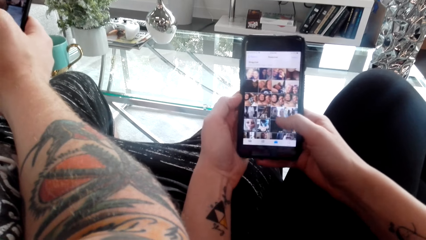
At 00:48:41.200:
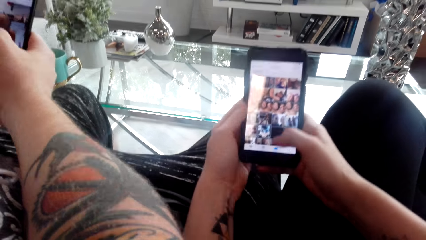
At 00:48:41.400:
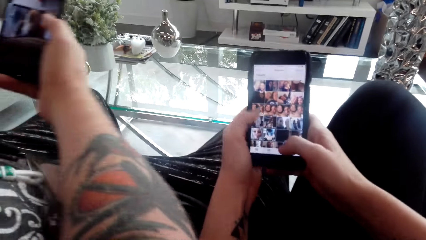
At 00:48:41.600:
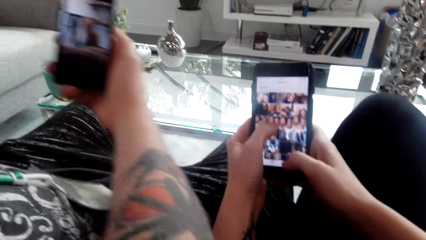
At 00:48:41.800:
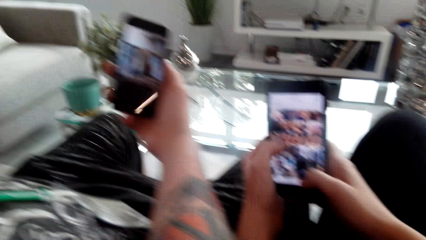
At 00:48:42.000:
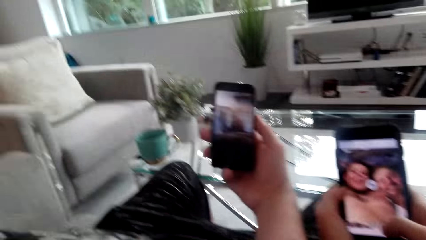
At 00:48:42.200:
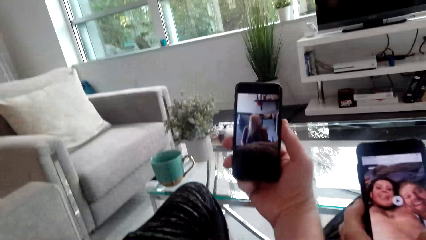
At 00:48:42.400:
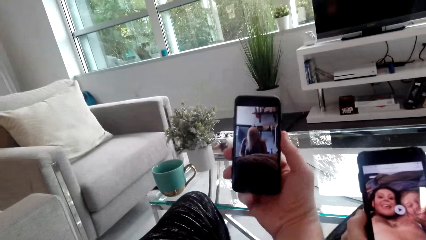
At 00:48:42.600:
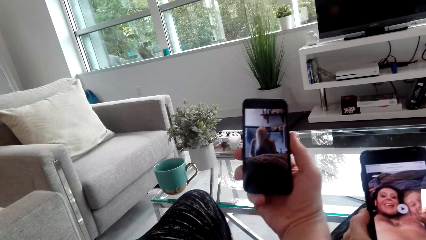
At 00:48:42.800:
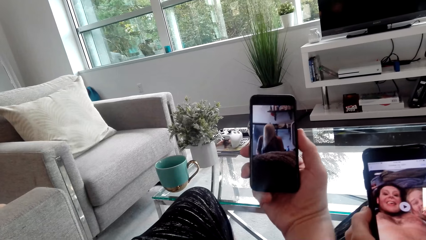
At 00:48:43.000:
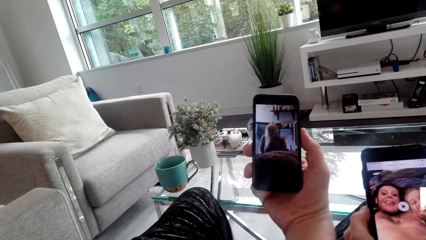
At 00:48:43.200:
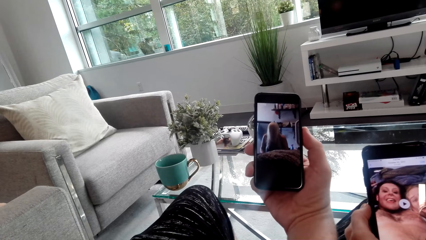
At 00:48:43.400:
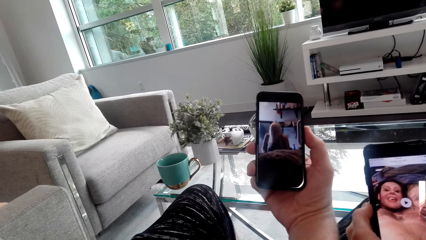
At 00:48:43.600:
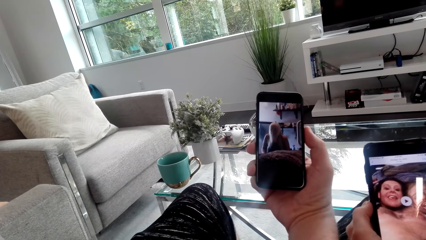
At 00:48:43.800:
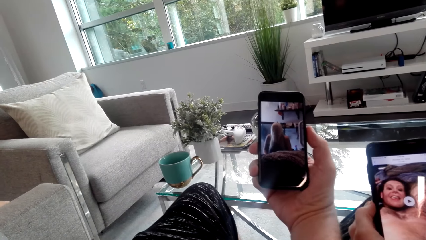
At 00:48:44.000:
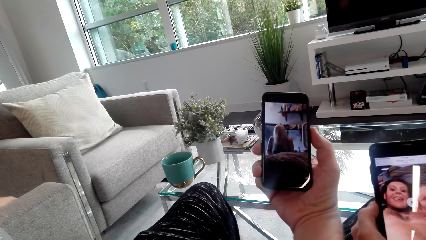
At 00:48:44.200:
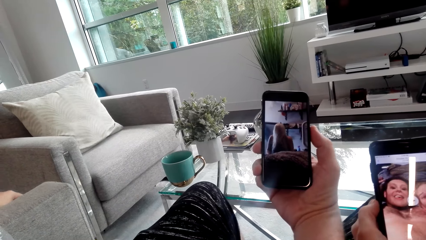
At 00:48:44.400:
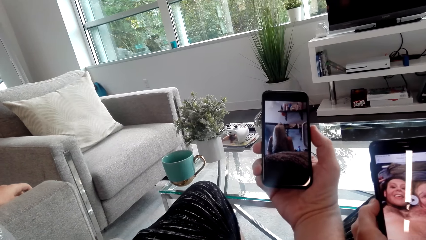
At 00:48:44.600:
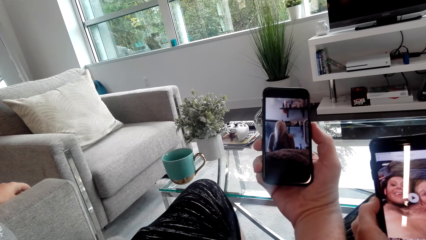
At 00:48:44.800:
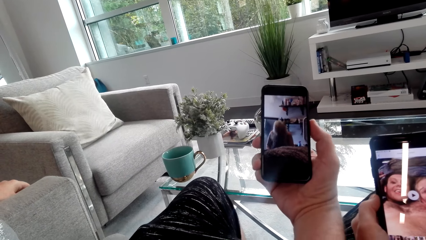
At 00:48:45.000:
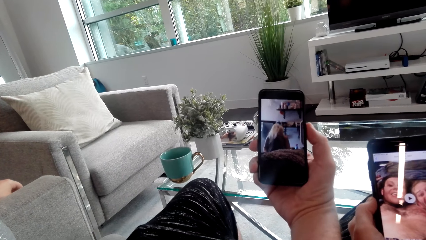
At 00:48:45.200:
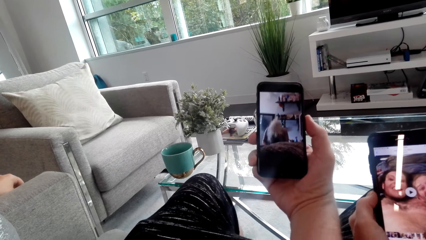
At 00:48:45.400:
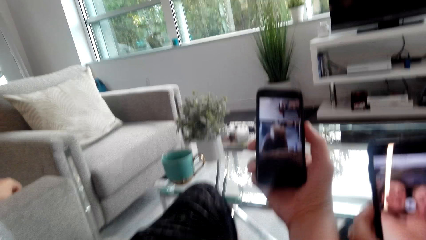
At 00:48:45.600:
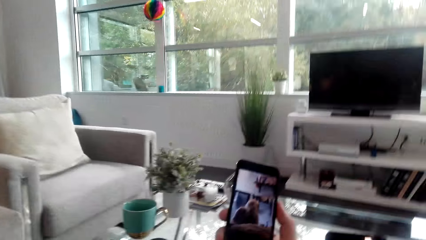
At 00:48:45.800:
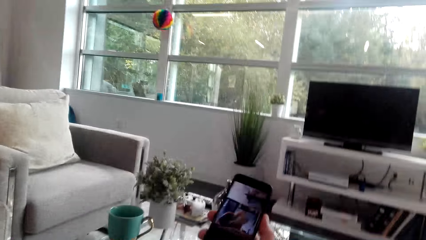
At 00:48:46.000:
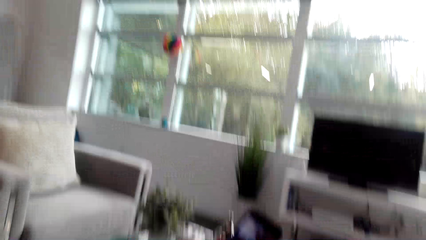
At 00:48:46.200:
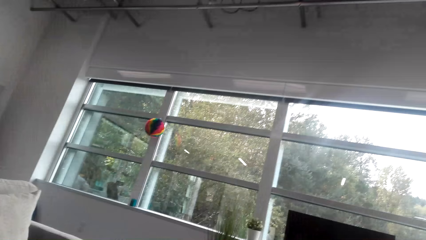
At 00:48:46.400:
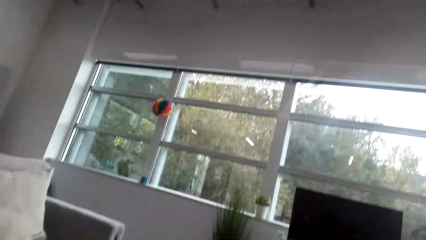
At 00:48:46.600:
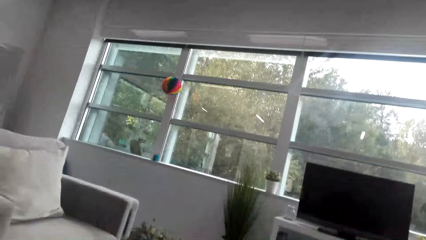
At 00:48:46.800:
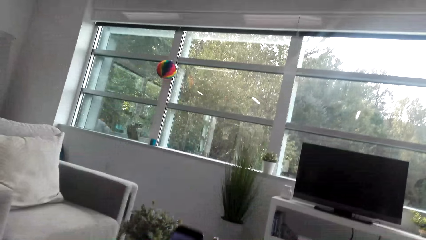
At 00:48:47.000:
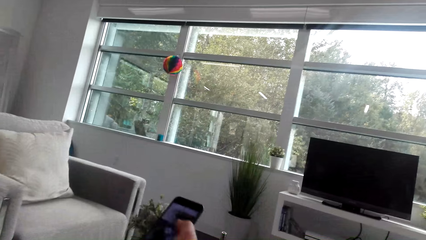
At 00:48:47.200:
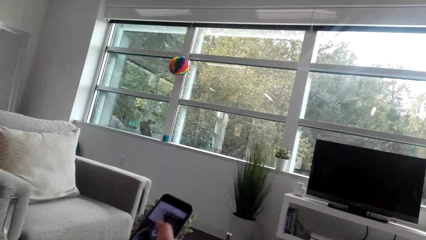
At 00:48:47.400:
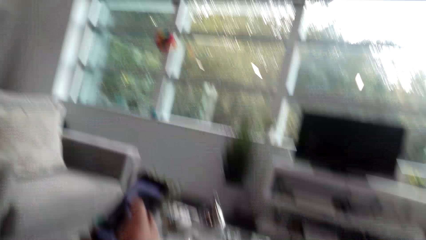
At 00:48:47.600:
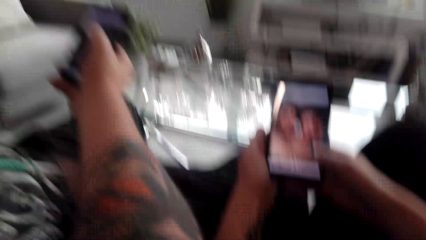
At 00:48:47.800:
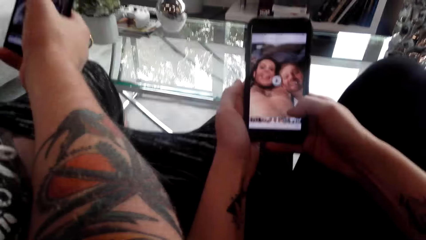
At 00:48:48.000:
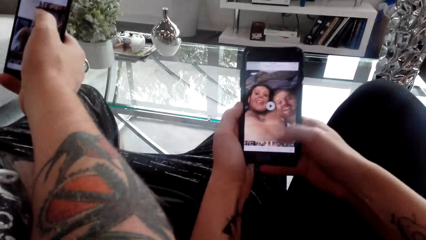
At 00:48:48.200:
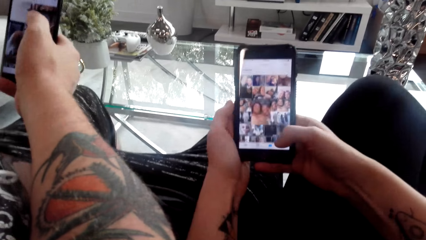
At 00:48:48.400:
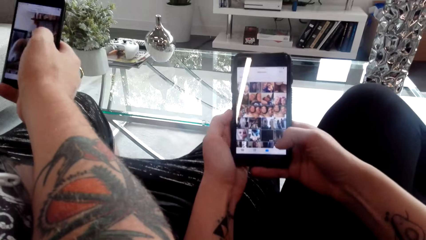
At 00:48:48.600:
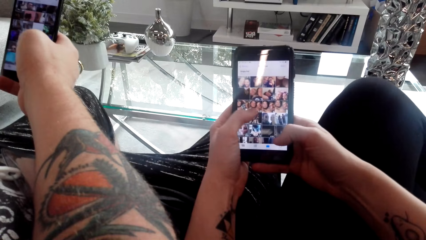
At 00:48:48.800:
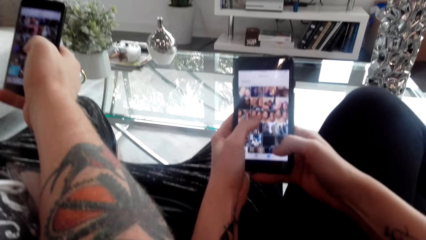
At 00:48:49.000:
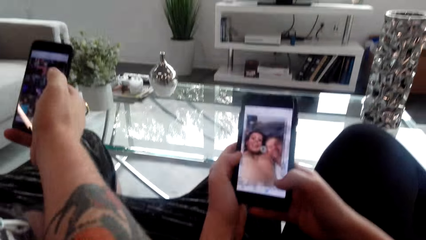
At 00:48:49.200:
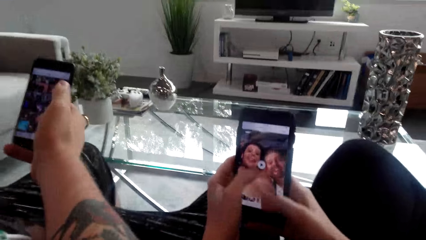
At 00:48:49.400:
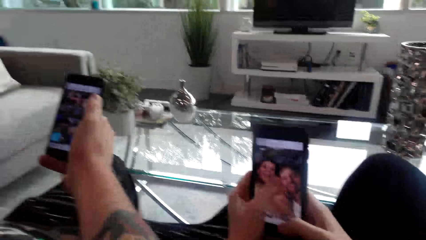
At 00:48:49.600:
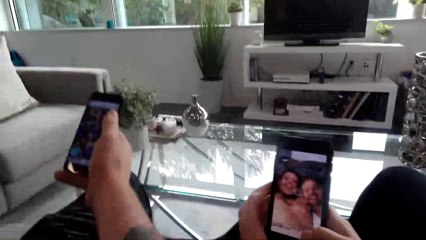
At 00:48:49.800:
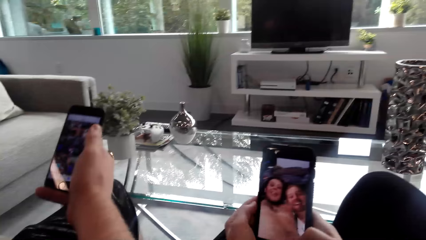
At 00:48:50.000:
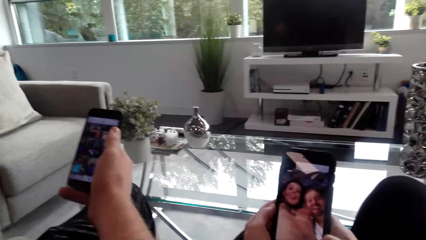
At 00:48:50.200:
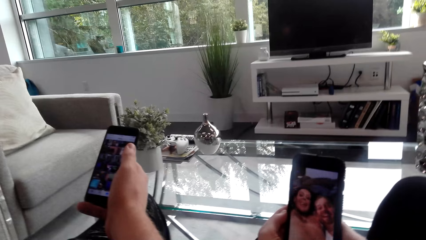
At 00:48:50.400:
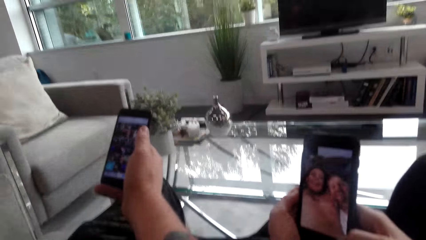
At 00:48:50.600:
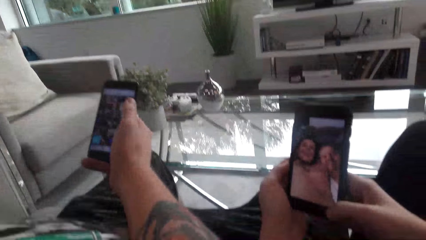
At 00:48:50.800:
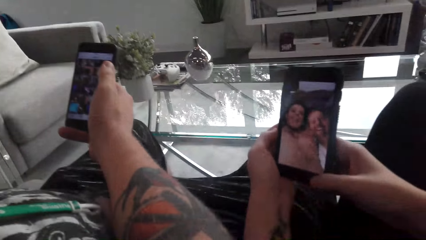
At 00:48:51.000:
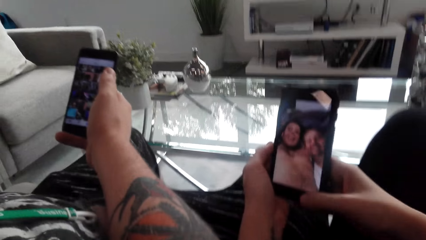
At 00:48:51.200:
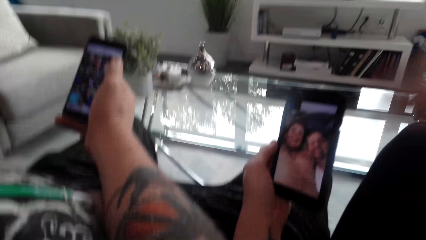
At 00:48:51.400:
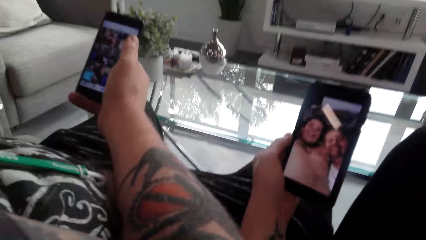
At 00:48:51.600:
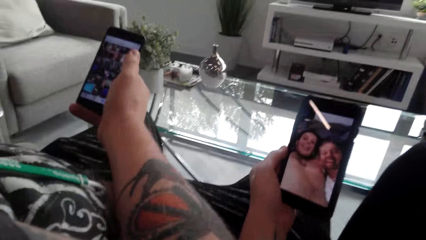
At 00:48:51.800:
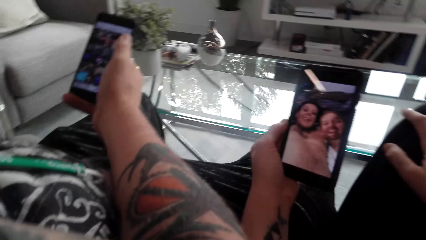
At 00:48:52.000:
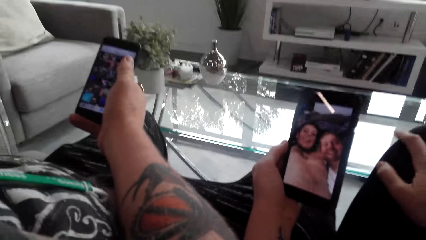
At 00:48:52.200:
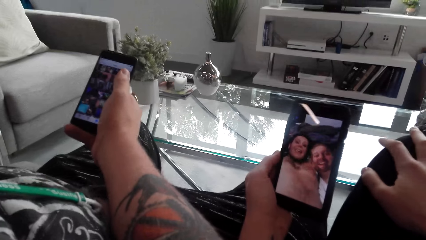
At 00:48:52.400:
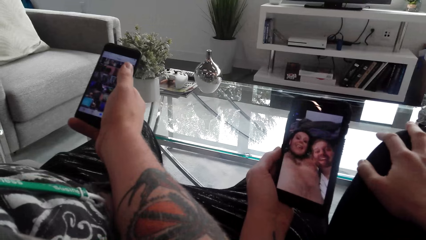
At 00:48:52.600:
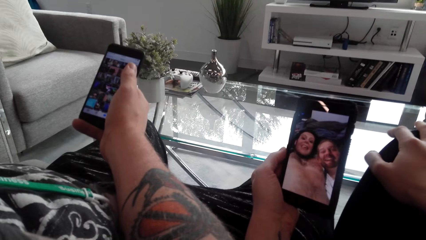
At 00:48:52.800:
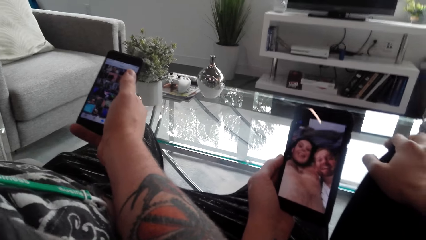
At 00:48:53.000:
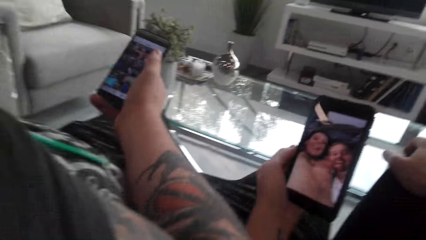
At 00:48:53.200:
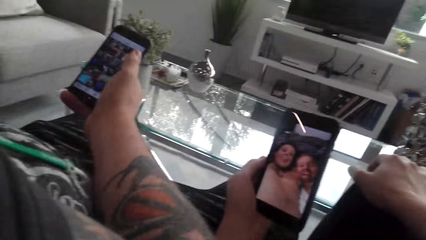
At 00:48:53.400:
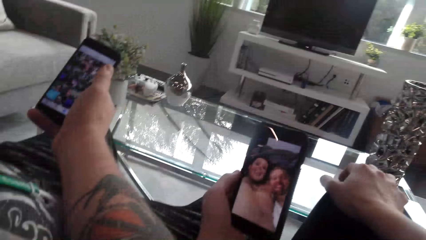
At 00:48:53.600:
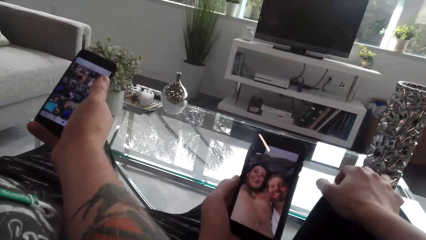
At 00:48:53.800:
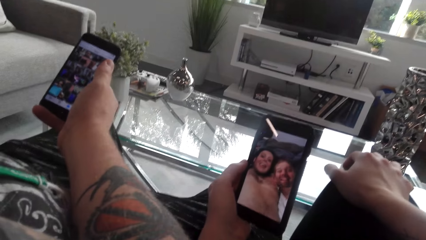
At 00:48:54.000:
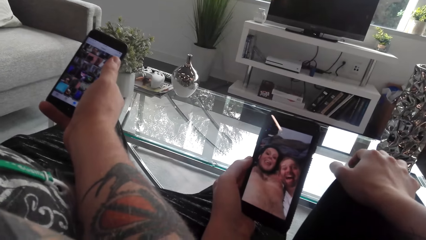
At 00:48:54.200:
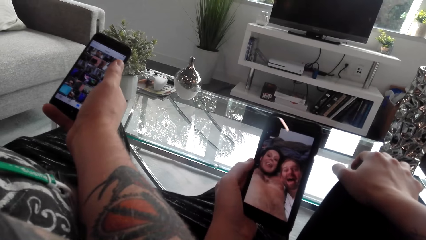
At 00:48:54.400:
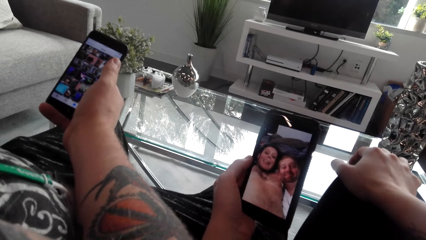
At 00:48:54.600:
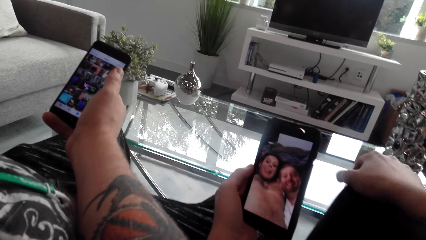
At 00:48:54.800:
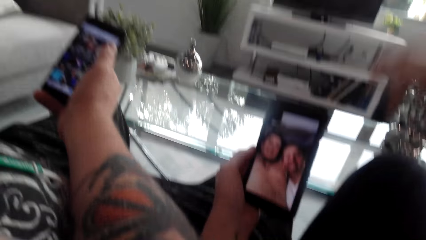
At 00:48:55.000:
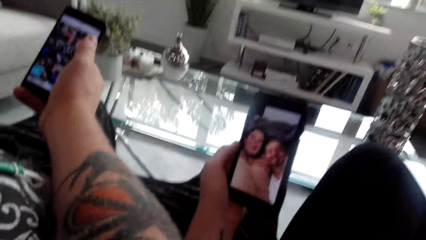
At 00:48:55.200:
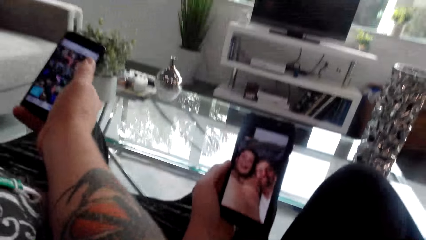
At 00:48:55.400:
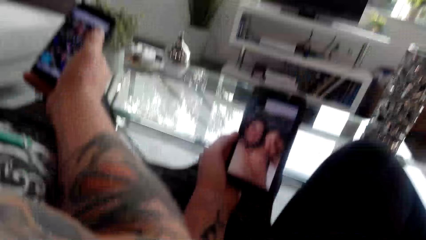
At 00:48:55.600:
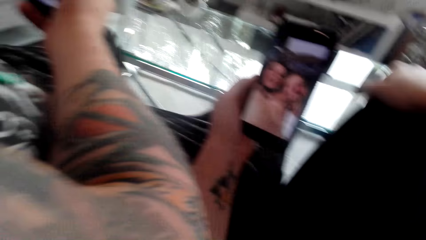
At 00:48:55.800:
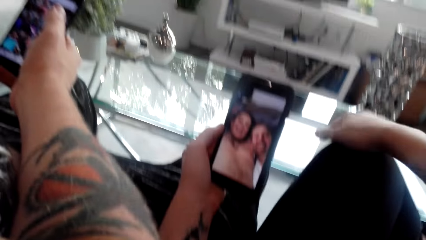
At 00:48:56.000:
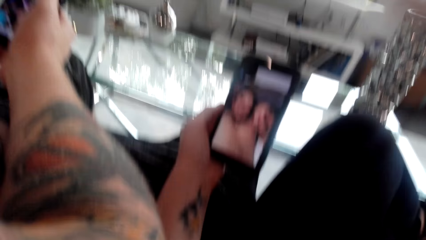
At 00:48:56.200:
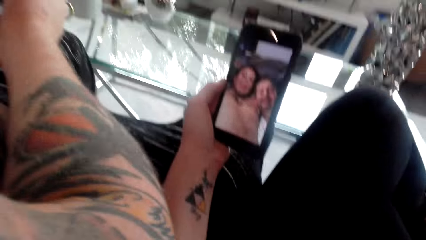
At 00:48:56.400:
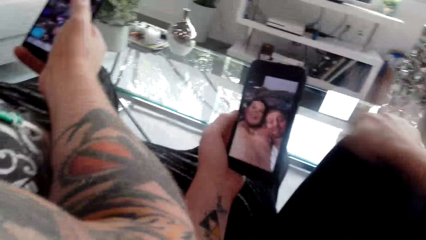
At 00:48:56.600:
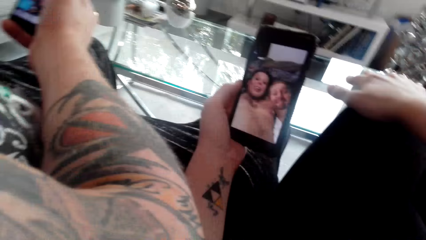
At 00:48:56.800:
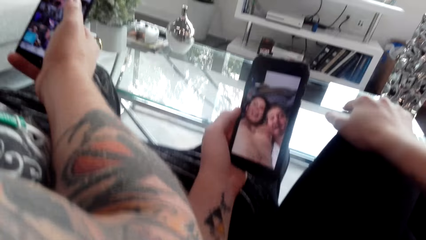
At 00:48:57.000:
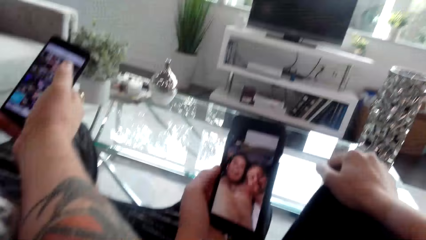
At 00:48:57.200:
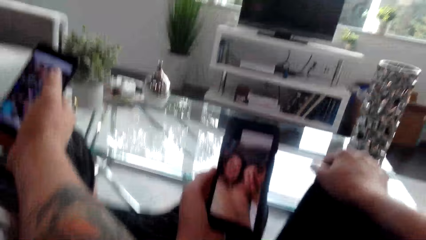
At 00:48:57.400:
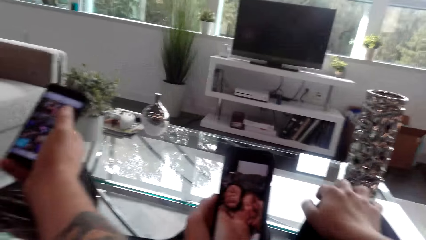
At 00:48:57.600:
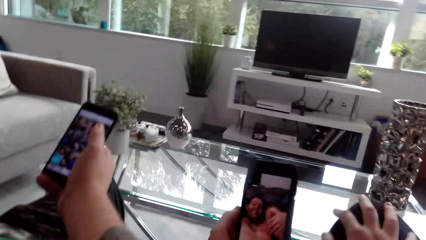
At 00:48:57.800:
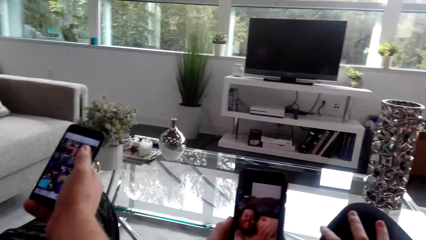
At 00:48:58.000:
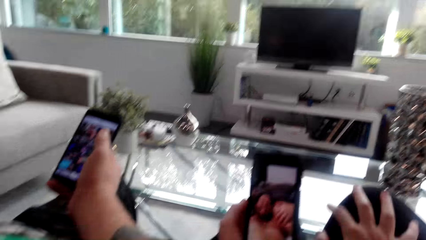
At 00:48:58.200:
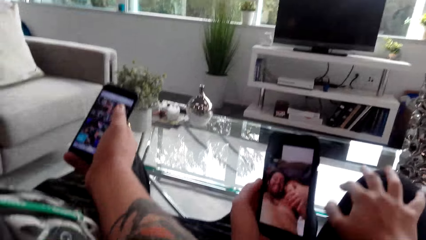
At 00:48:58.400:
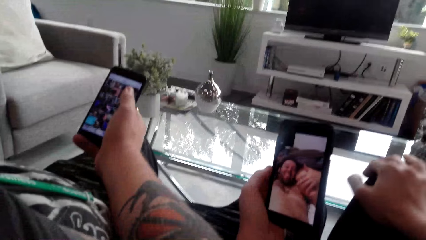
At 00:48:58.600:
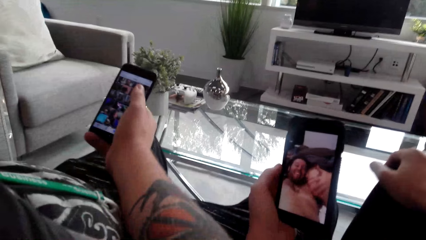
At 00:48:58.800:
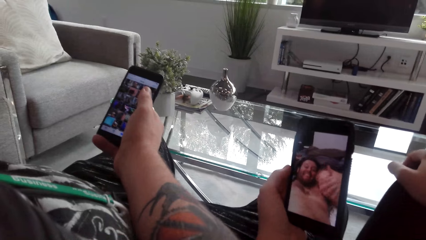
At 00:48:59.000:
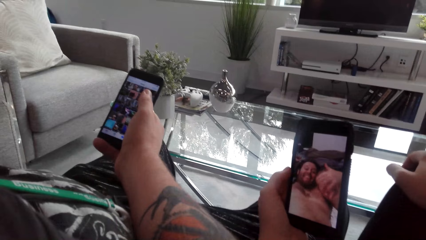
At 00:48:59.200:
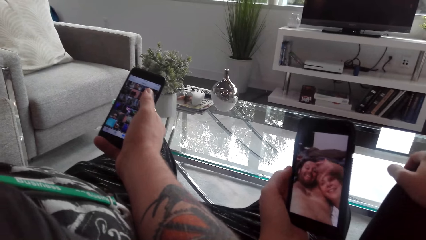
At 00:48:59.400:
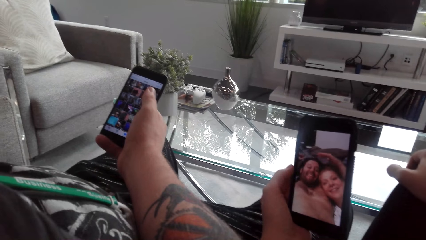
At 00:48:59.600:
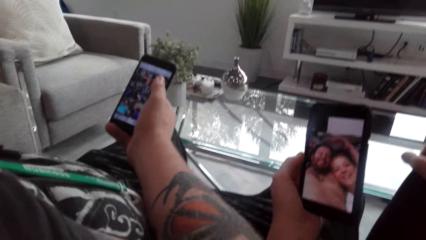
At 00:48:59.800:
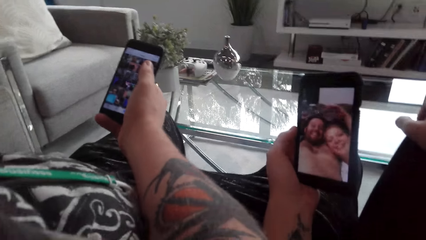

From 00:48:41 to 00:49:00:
The camera wearer watches a video on the phone. A man watches a video on her phone. The camera wearer laughs with the man. They use her phone and tap on the phone. They converse with the man. The man converses with the camera wearer. The camera wearer watches a video on her phone.
